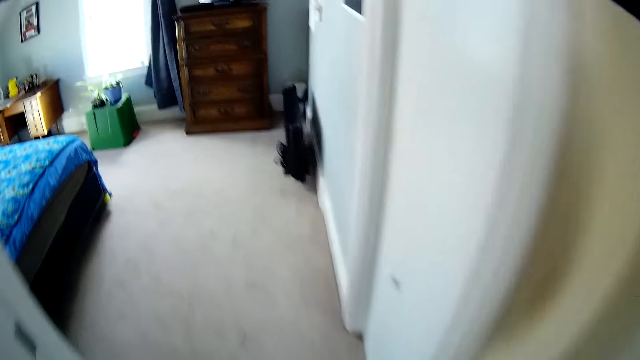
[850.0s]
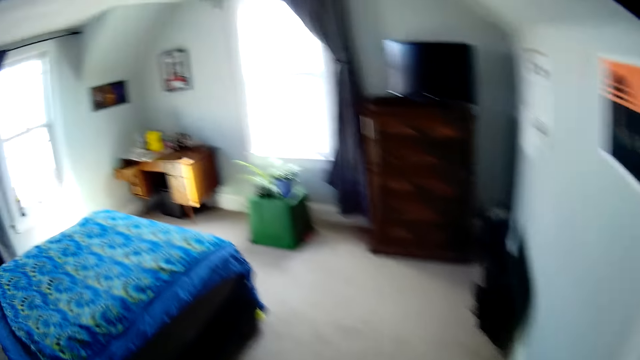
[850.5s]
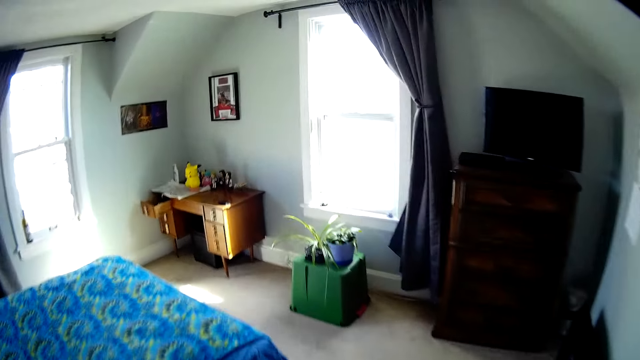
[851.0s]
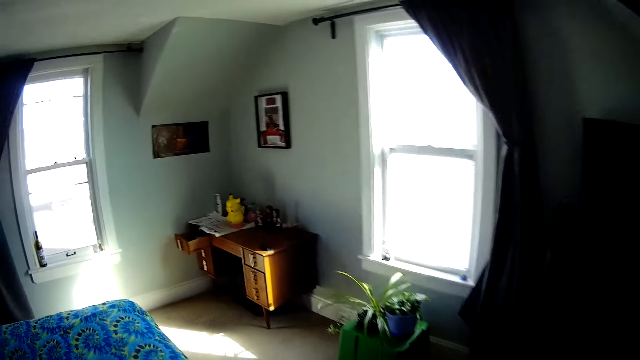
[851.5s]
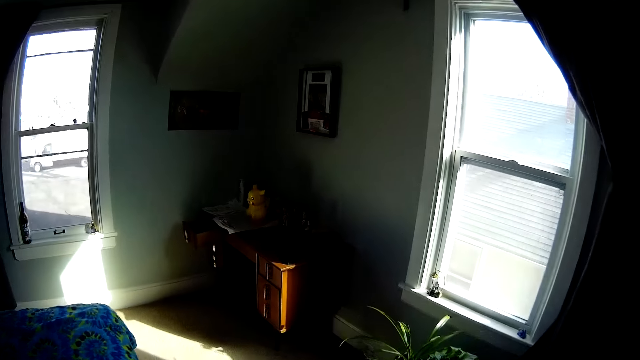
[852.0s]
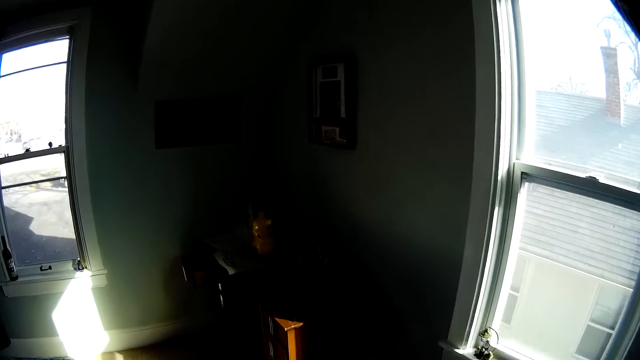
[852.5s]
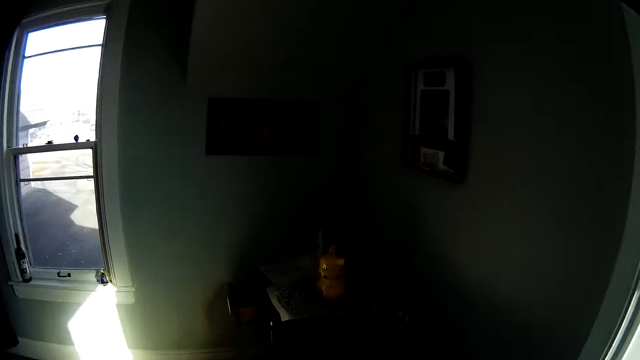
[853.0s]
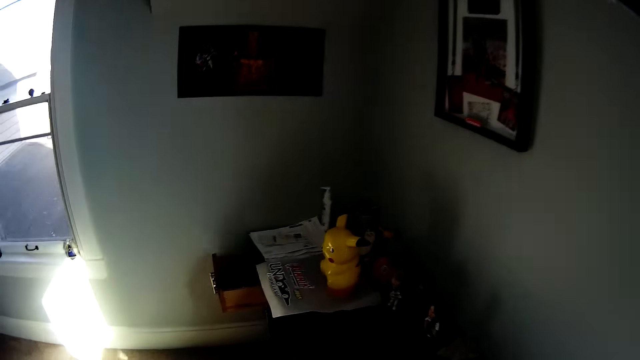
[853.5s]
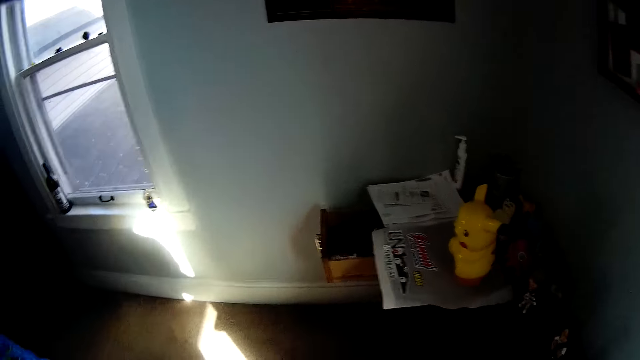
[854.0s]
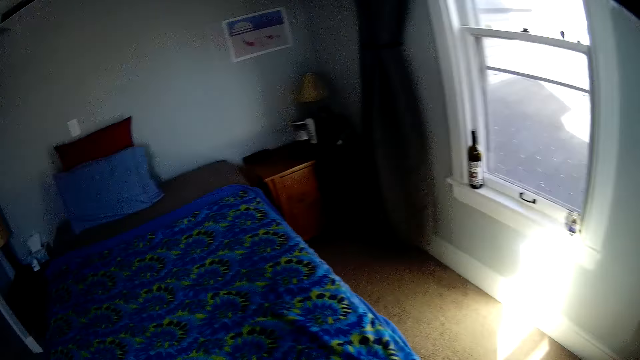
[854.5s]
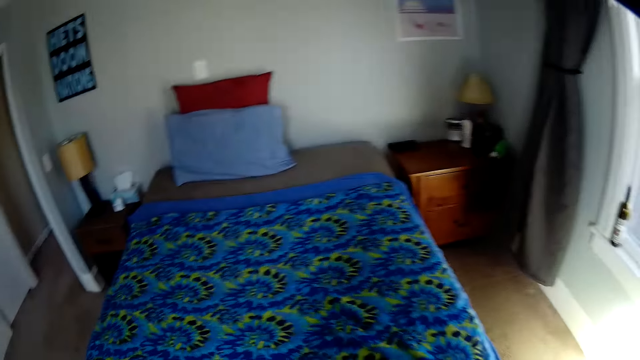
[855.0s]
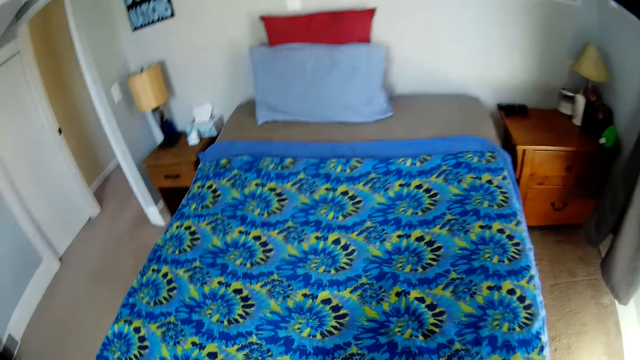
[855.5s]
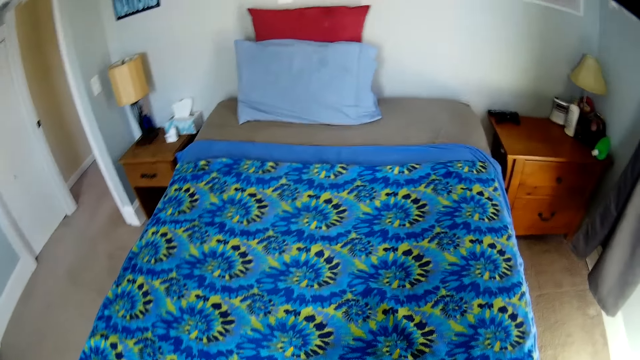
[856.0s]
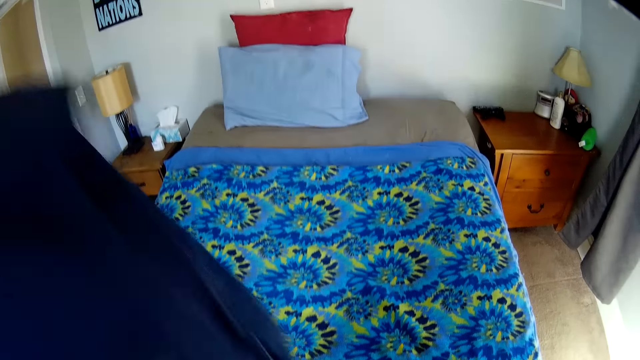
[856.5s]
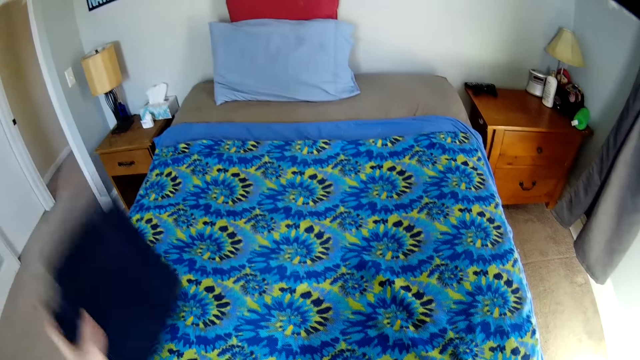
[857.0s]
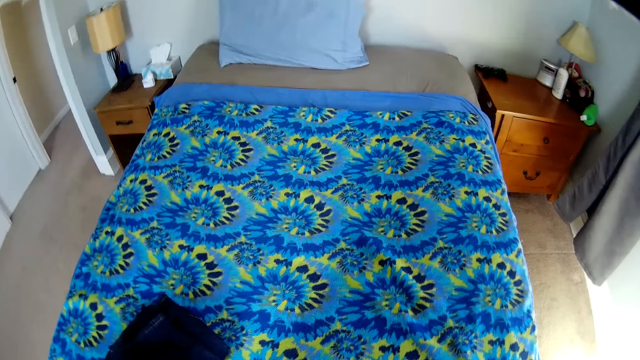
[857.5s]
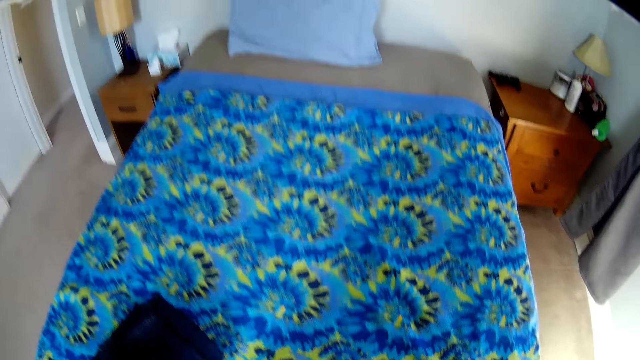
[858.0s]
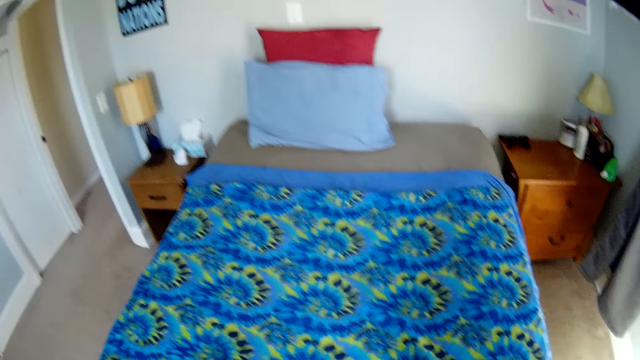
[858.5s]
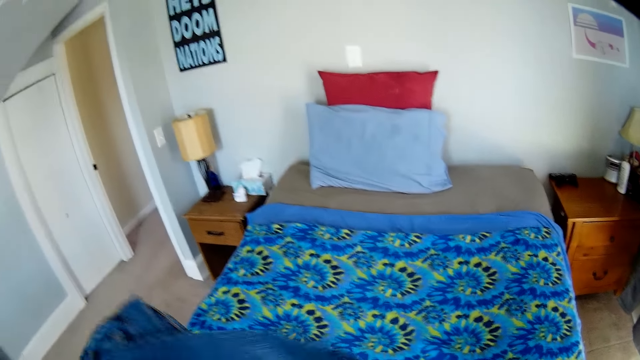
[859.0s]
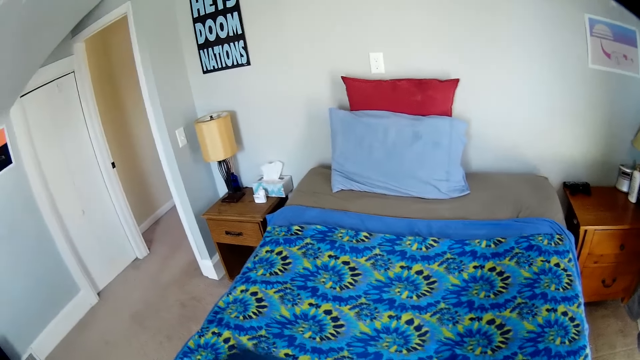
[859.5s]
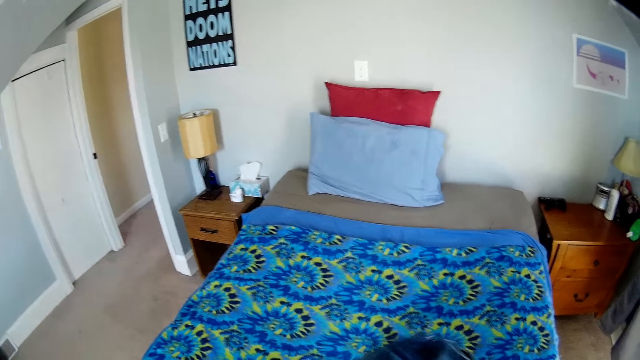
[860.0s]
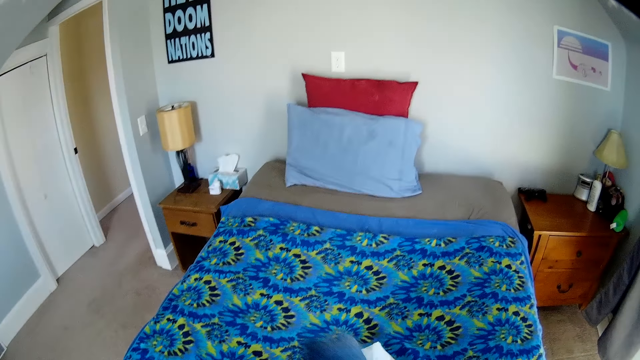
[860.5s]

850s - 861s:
The camera wearer removes a cloth from the nylon bag. They place the cloth on the bed. They pick another cloth from the nylon bag.

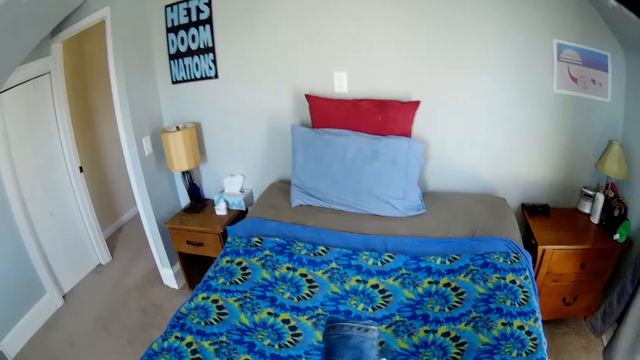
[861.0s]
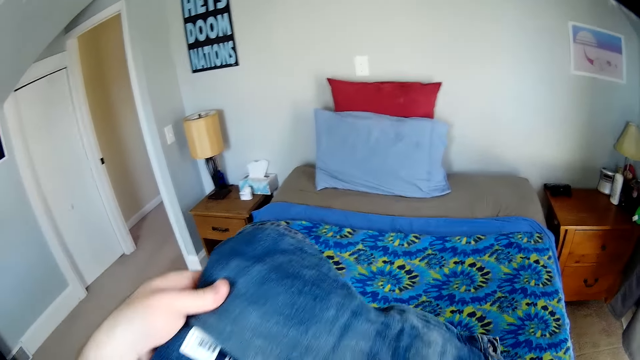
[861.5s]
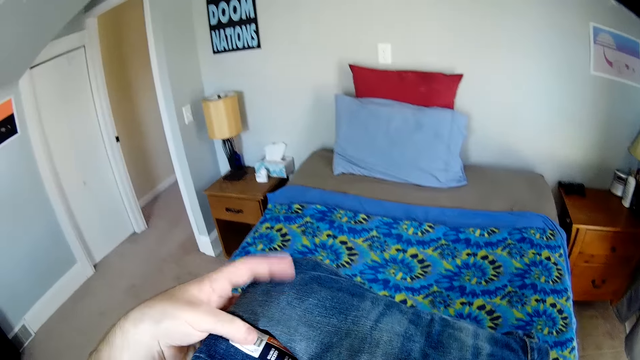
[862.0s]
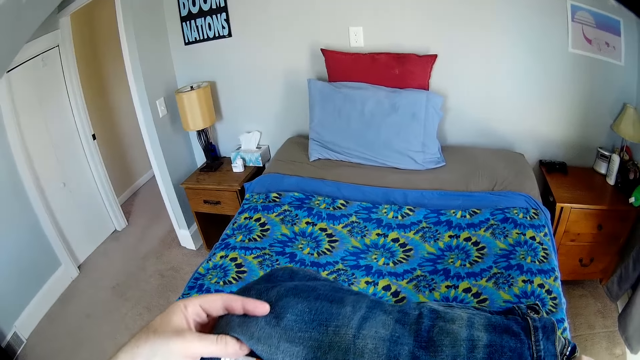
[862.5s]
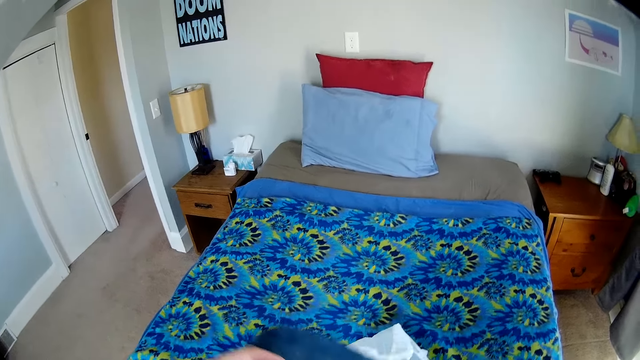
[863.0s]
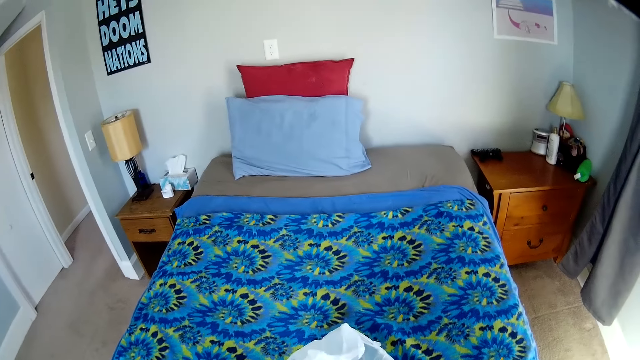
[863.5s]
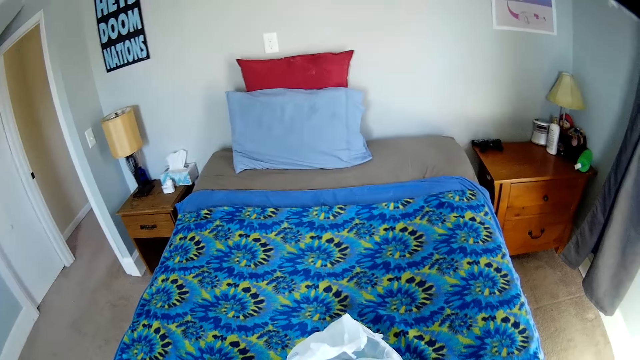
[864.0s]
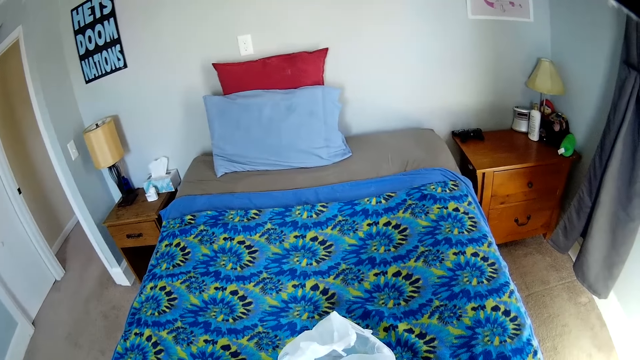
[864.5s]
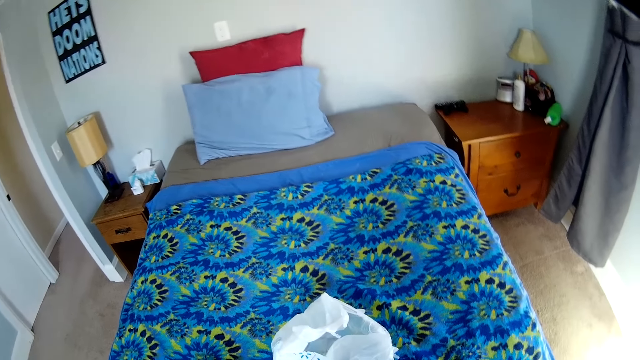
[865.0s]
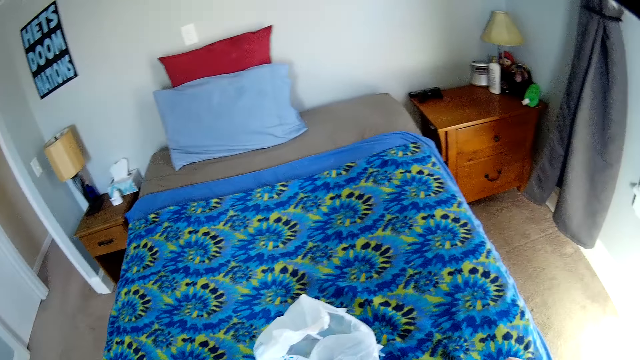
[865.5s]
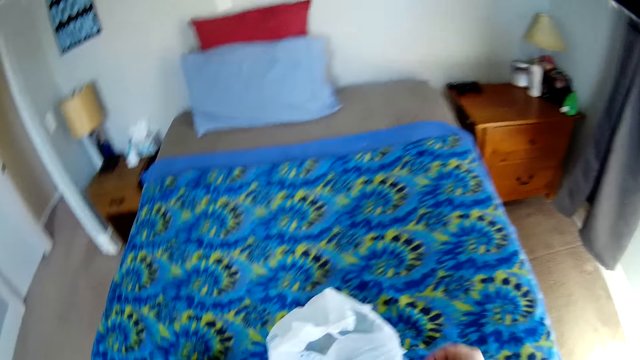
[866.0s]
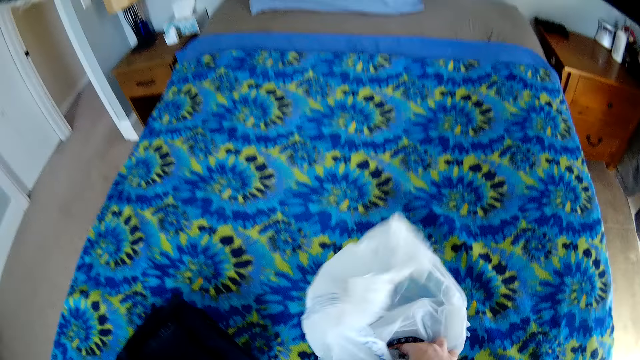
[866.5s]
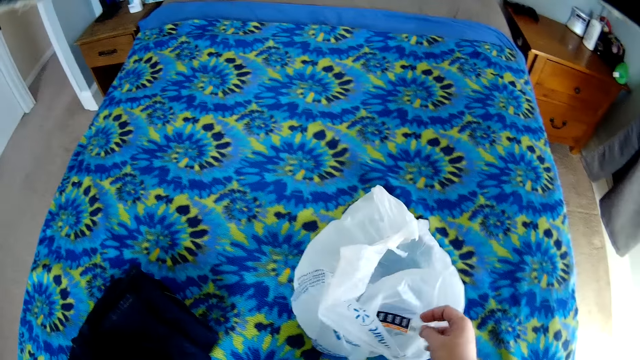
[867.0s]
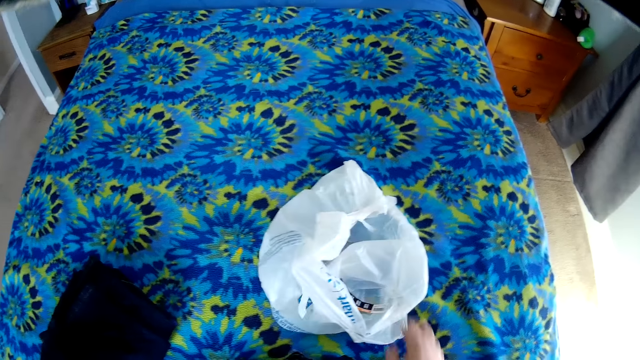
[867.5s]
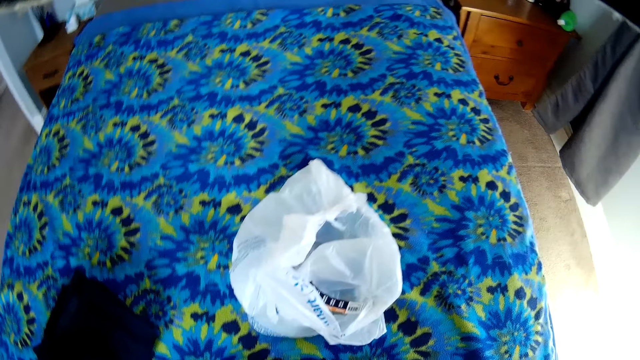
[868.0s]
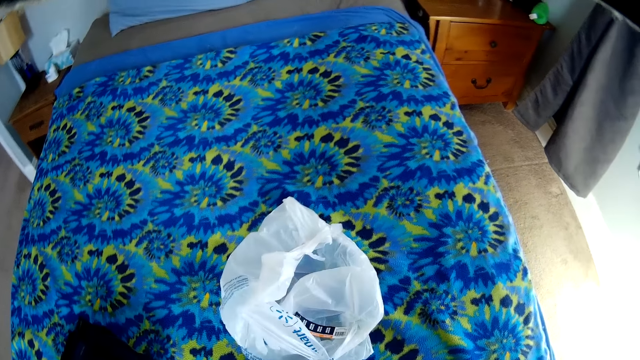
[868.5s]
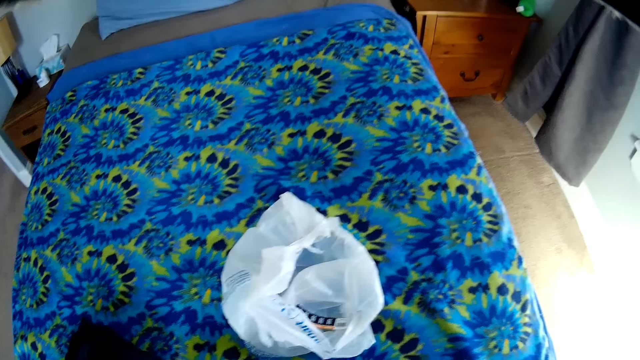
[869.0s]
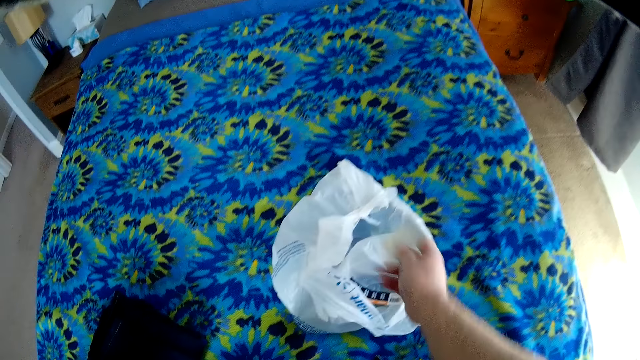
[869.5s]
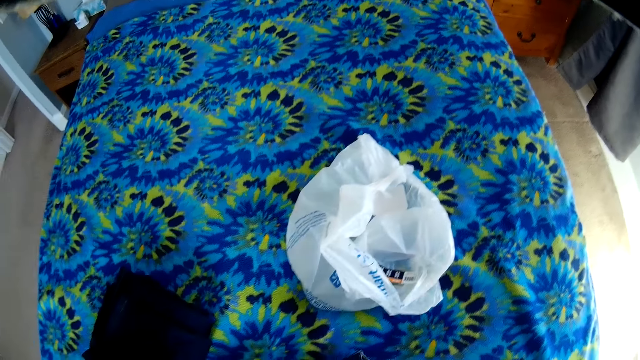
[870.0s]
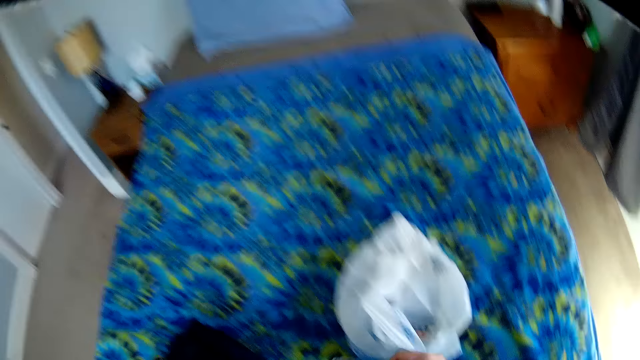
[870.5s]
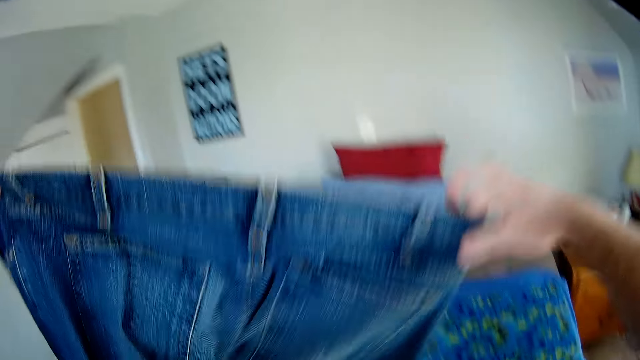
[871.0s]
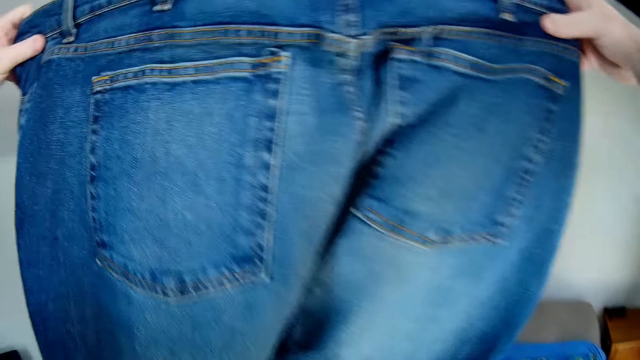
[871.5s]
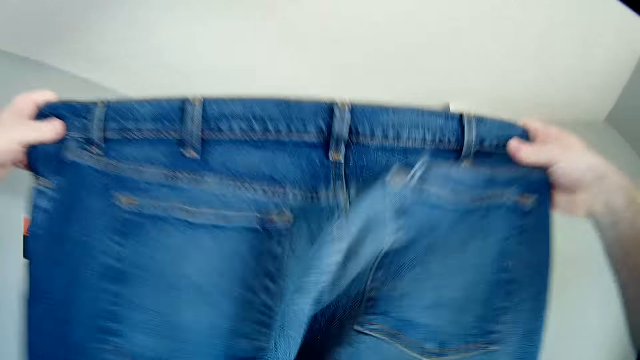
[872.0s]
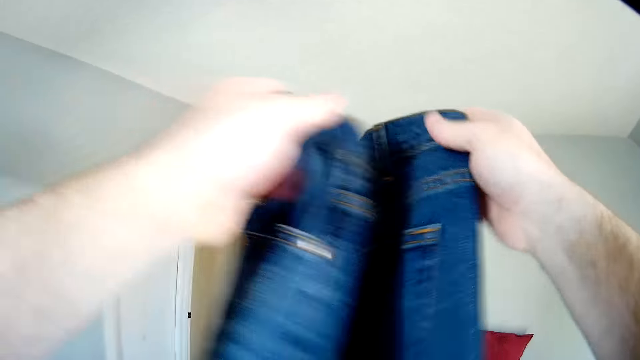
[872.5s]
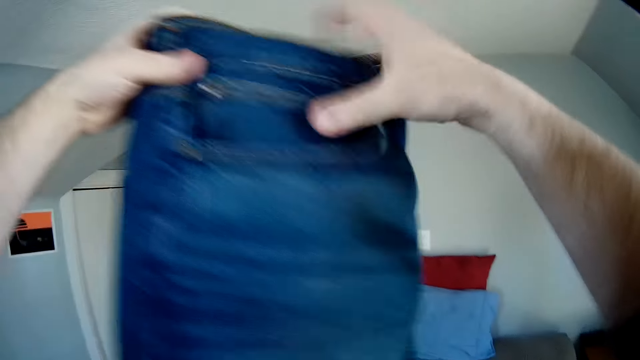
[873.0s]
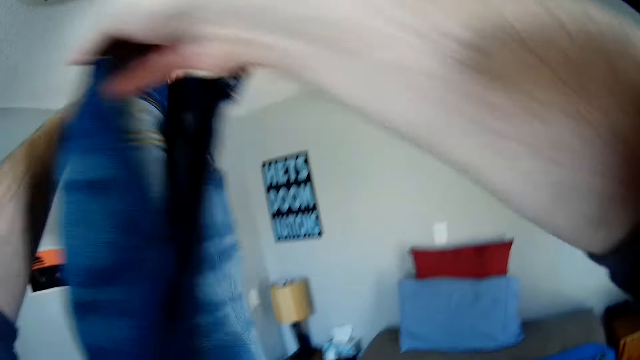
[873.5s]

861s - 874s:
The camera wearer looks at the cloth. They remove a badge from the cloth and place the badge on a nylon bag. They remove a paper from the cloth and place the paper on the nylon bag. They hold a trouser. They lift the trouser. They fold the trouser.
